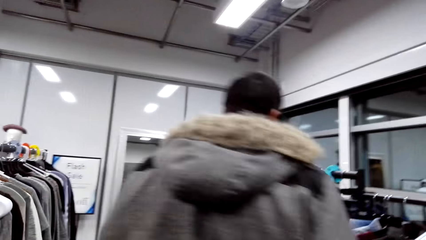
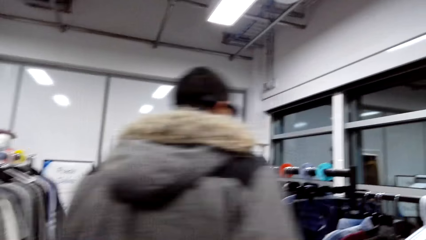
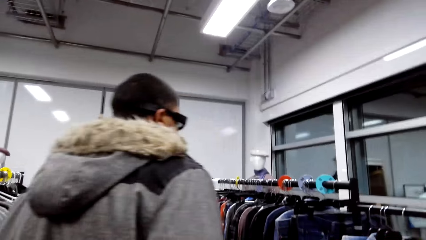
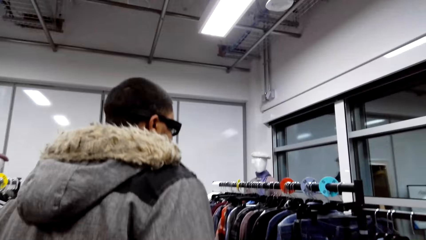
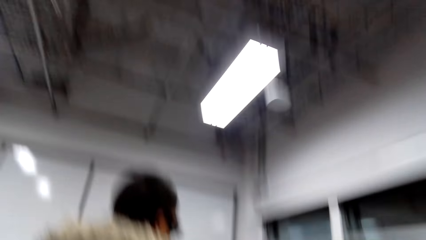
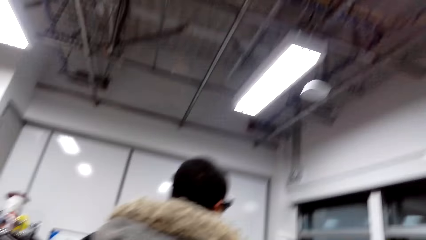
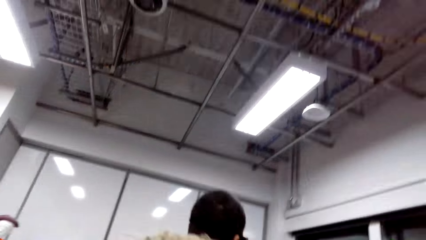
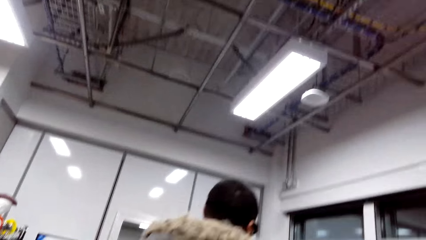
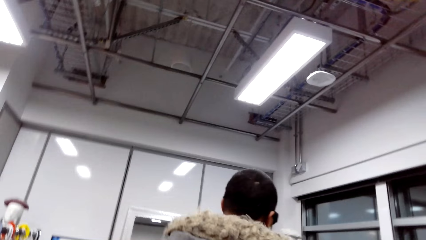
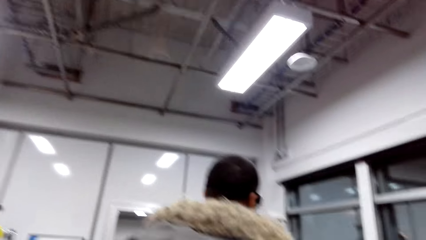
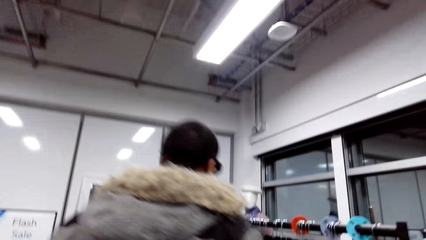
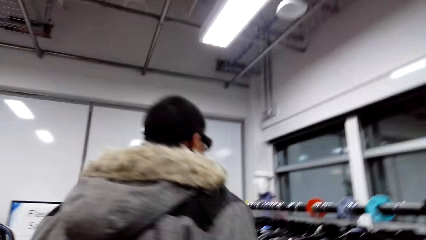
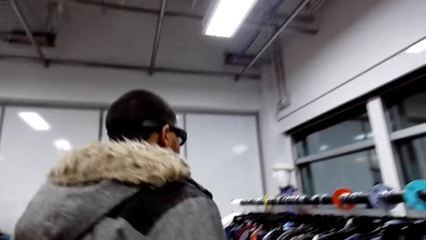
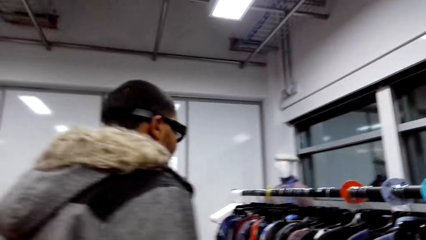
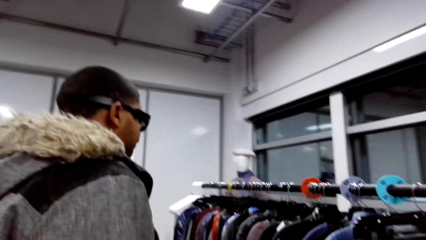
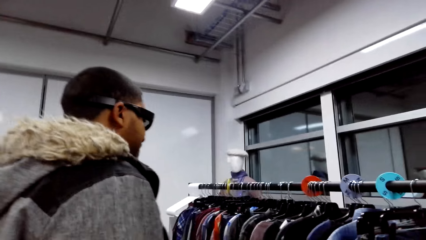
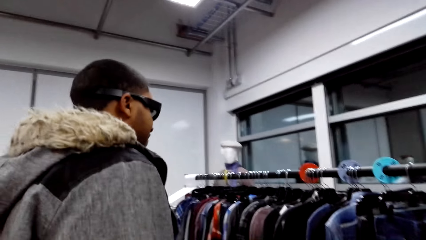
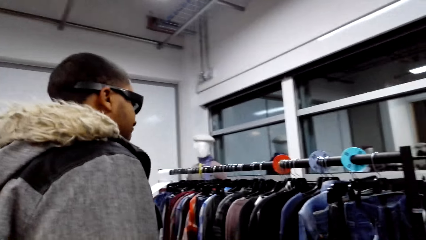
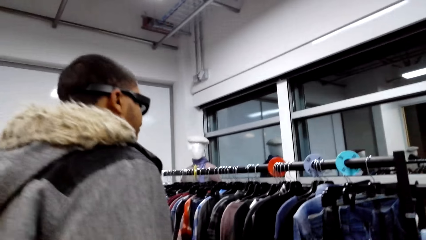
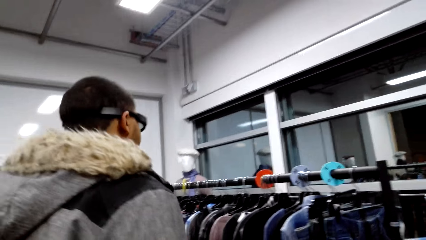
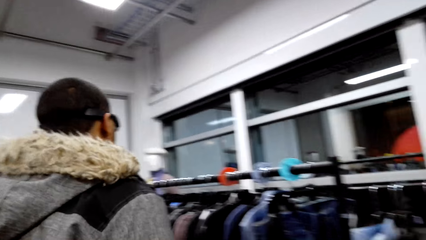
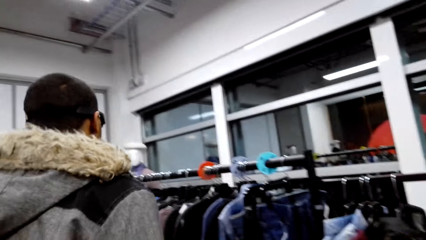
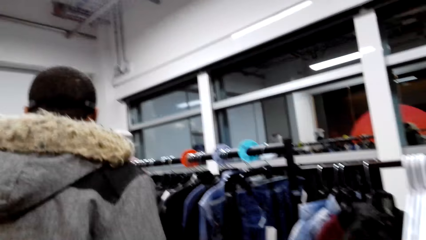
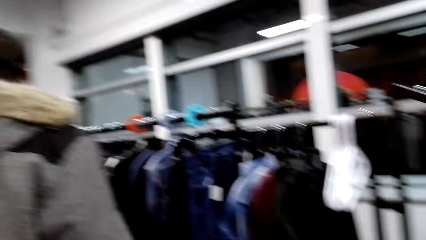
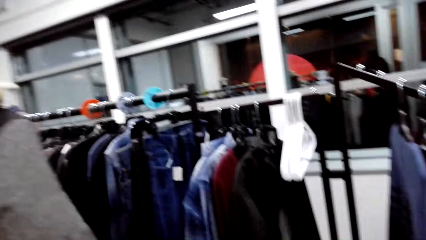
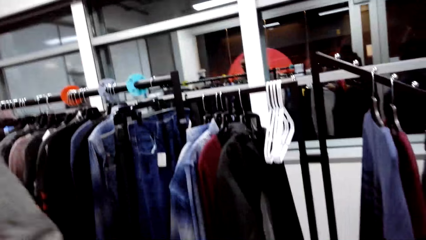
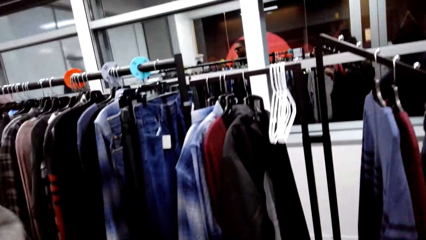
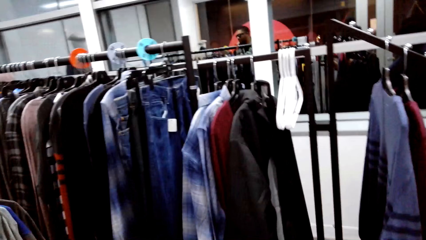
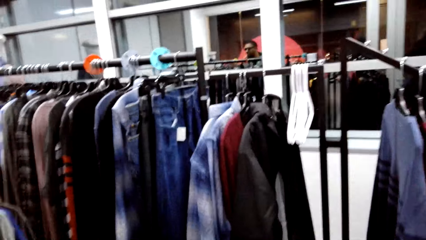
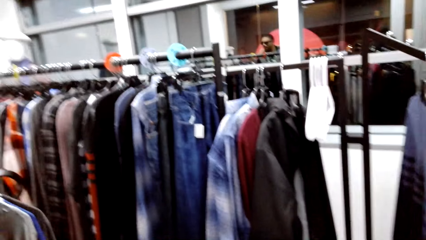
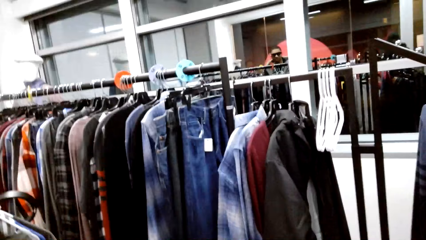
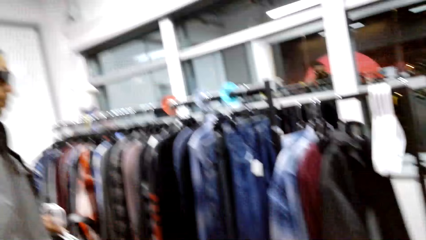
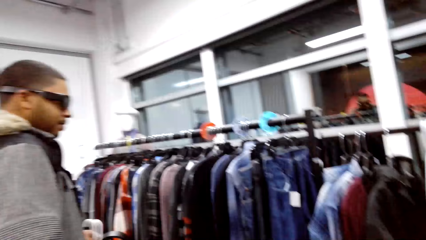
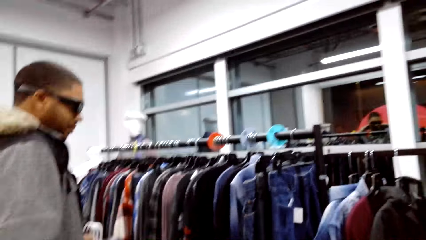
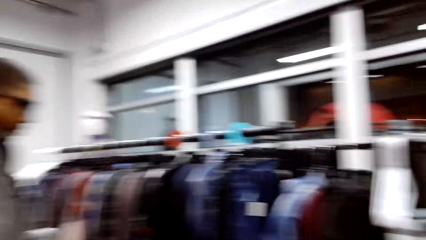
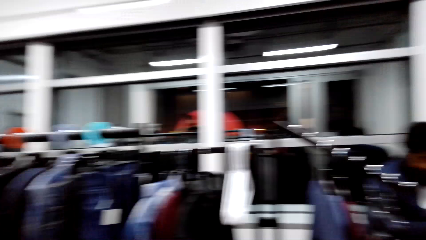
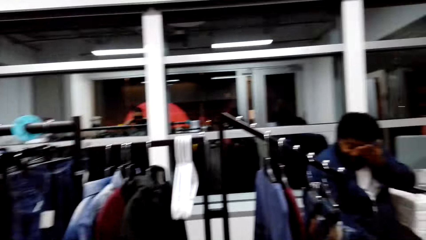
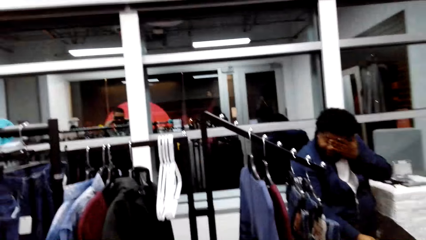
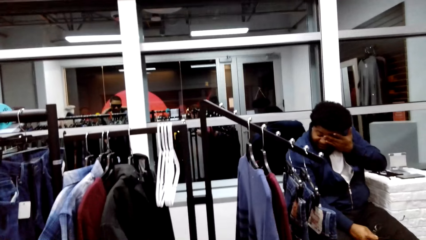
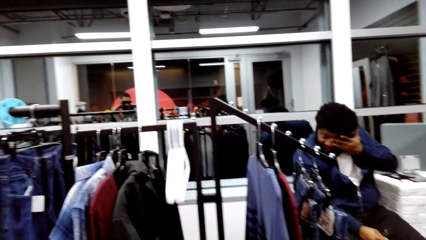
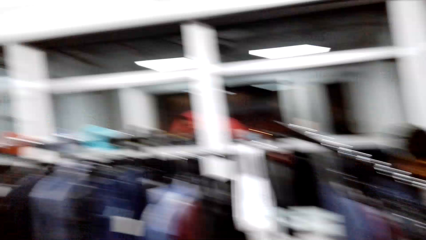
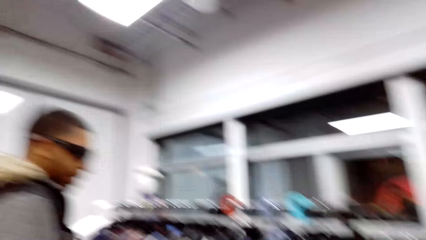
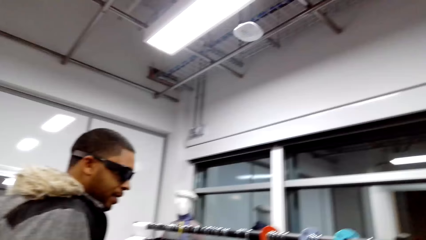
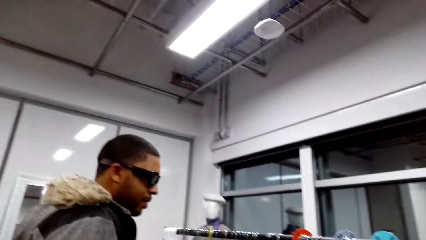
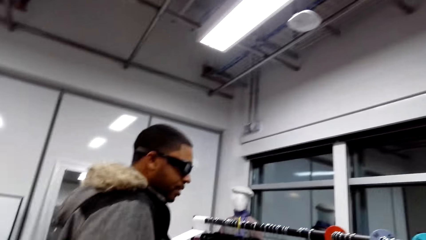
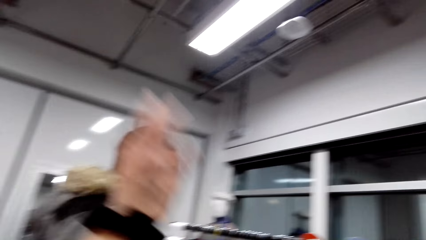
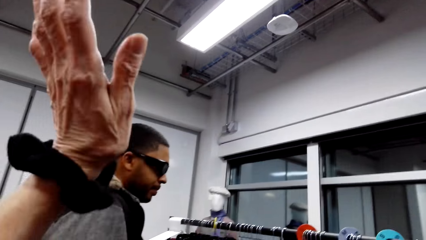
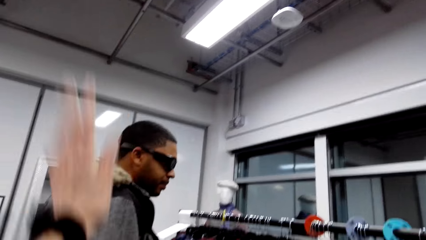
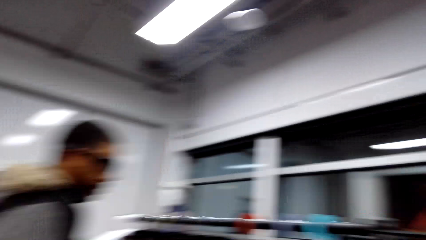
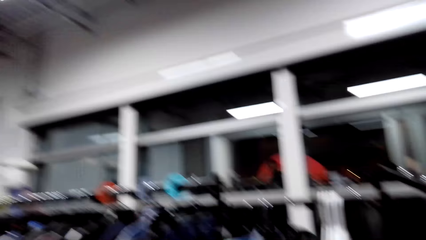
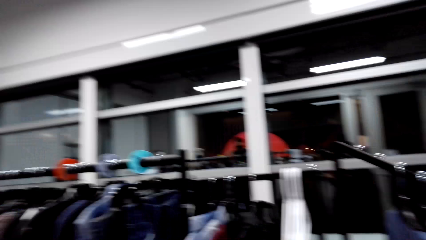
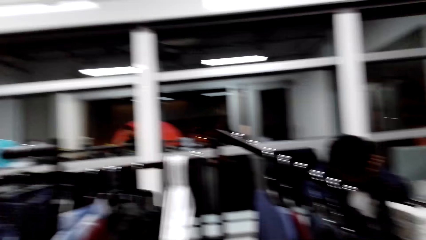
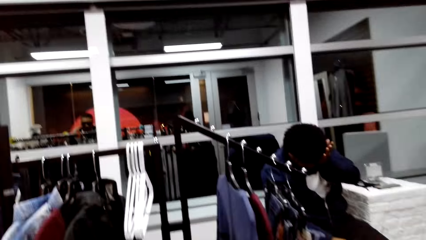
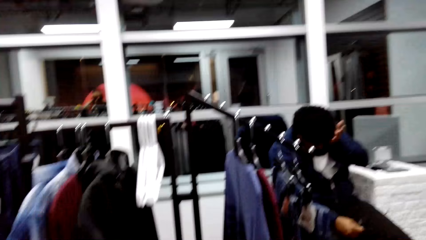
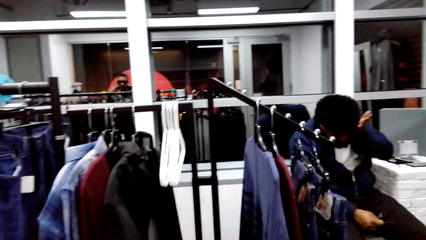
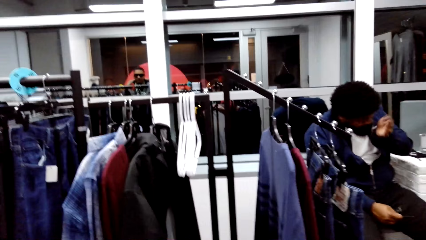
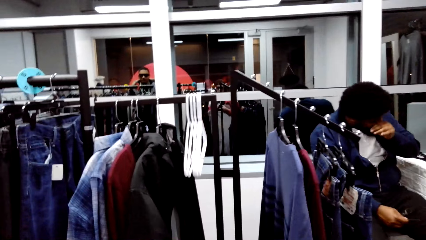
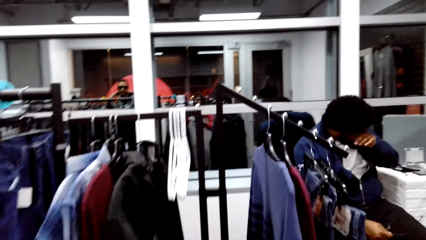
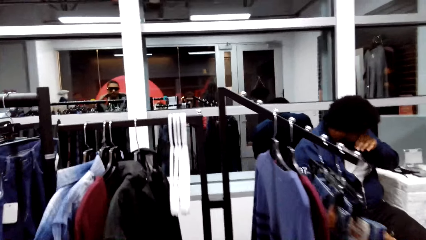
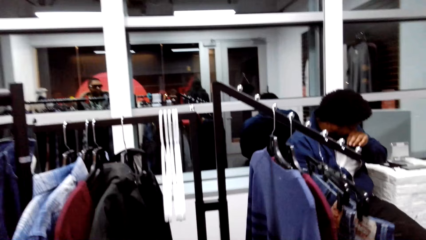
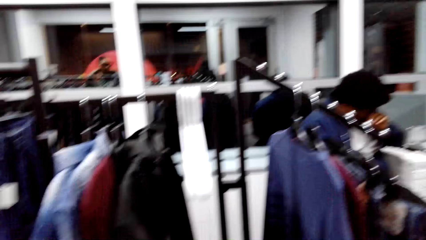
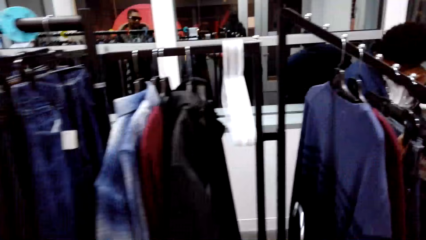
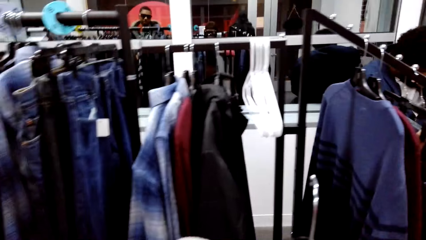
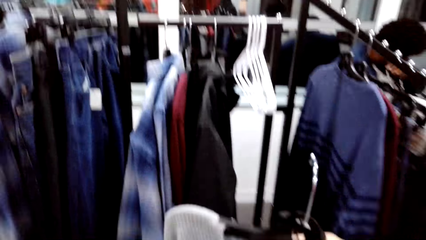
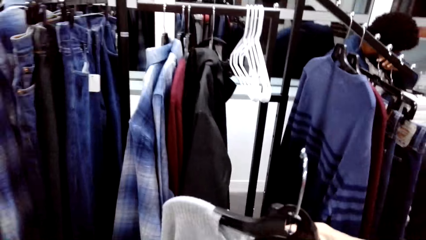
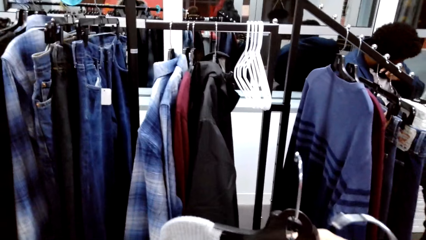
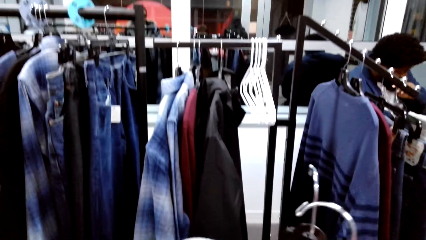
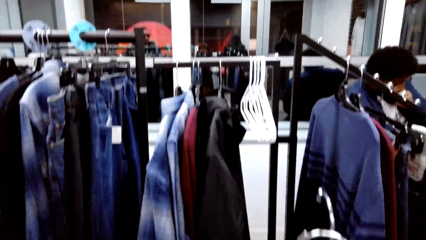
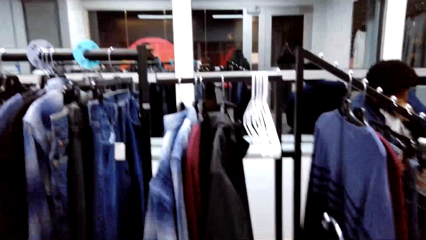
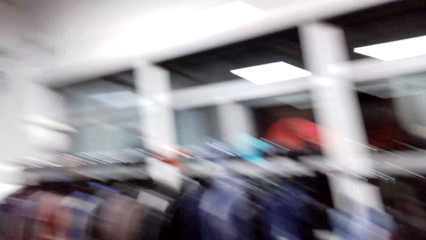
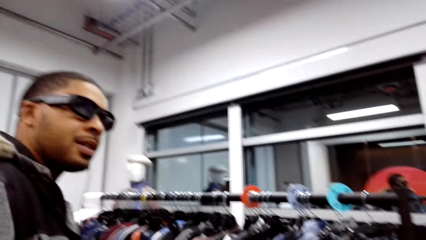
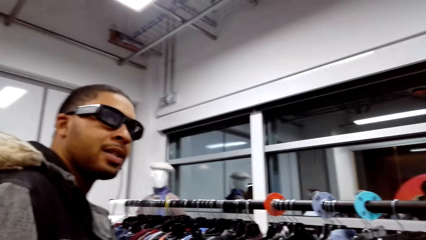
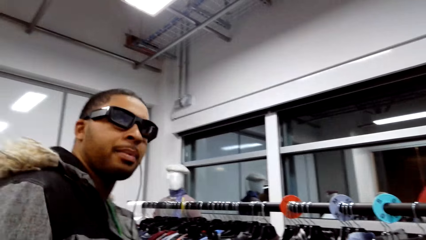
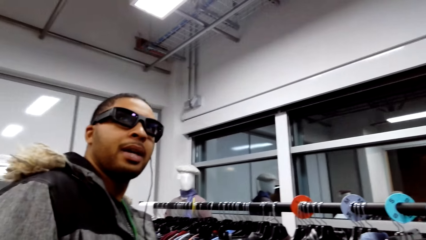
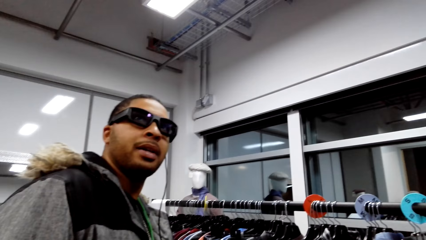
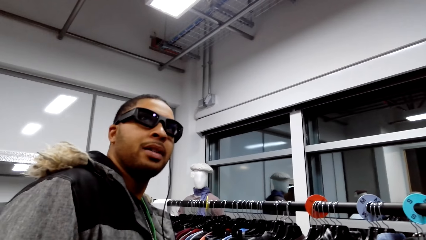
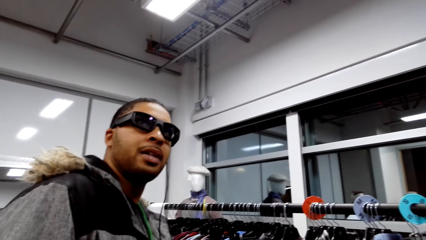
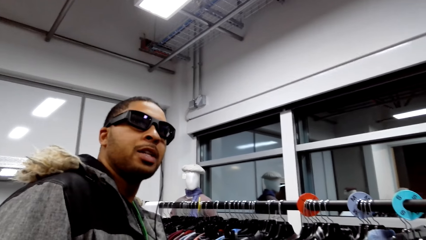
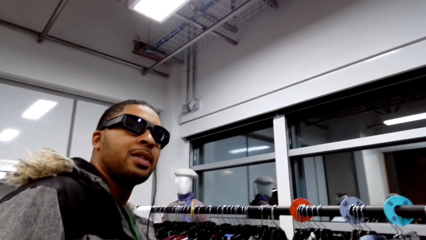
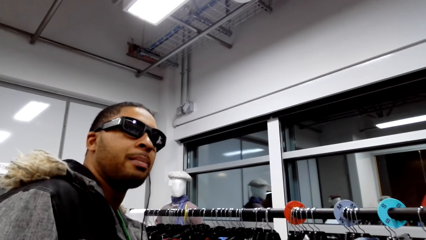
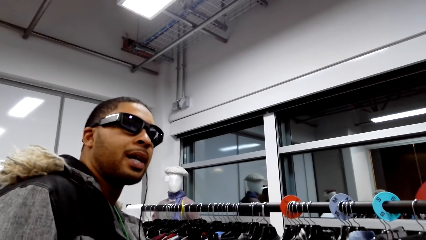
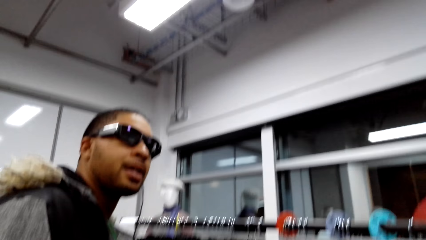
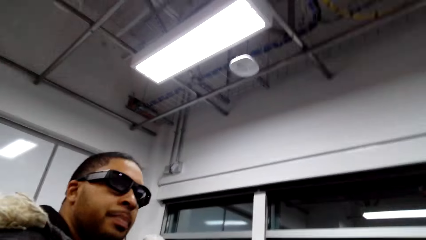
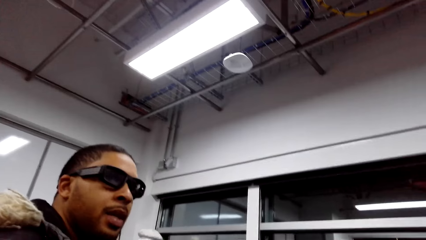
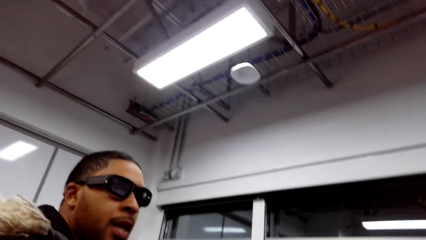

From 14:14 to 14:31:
The camera wearer looks at the clothes. They talk to a person. They look at the clothes. They talk to the person.
